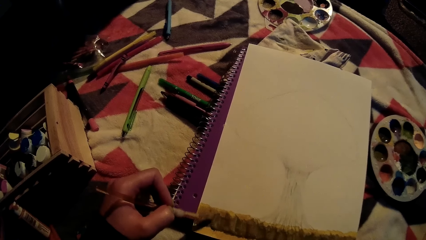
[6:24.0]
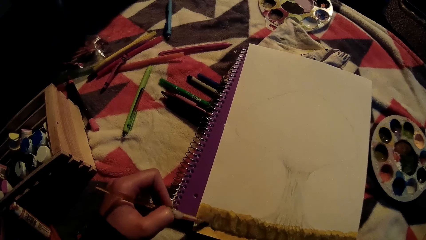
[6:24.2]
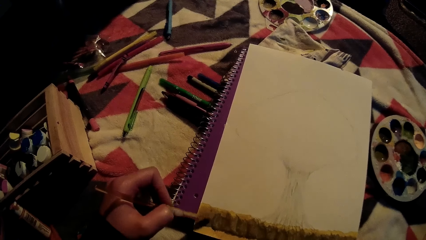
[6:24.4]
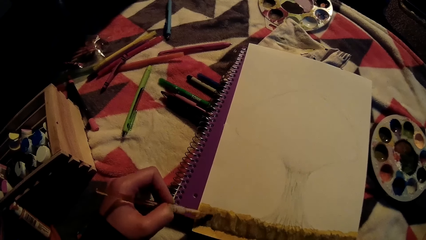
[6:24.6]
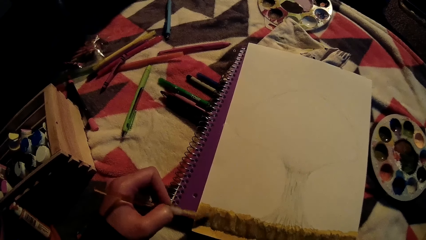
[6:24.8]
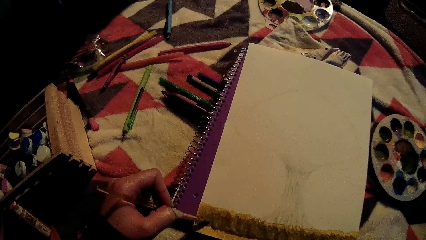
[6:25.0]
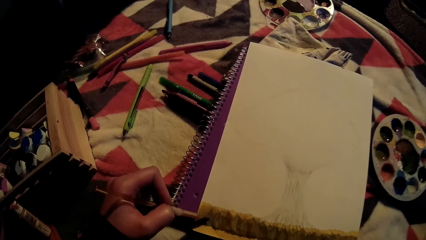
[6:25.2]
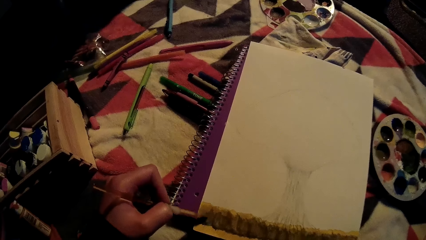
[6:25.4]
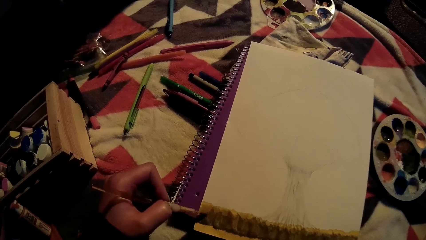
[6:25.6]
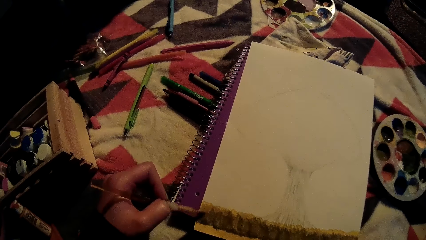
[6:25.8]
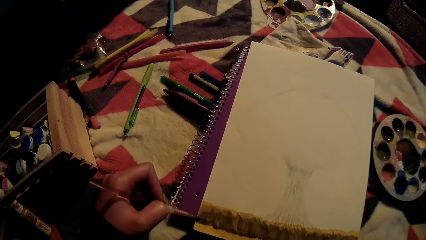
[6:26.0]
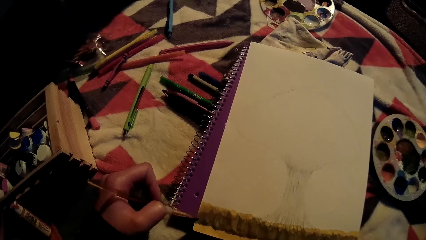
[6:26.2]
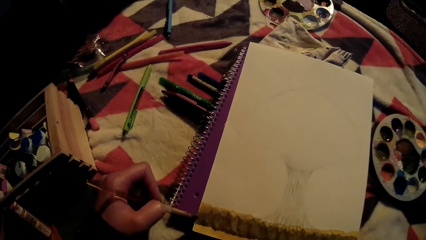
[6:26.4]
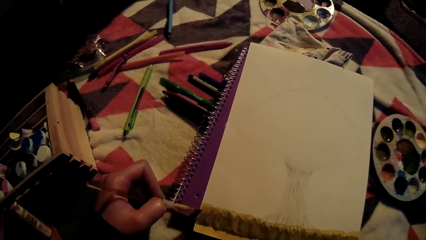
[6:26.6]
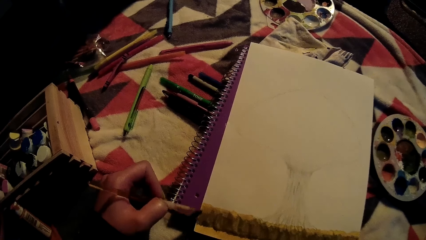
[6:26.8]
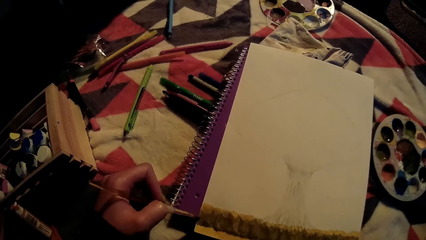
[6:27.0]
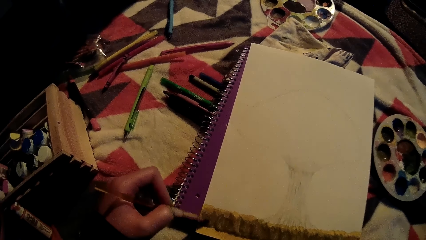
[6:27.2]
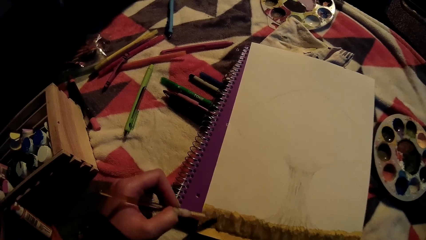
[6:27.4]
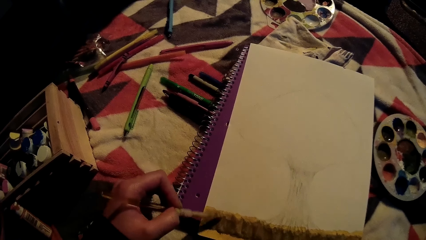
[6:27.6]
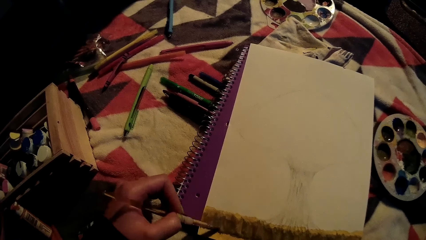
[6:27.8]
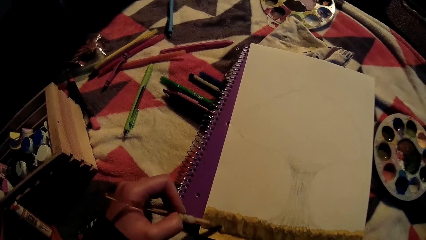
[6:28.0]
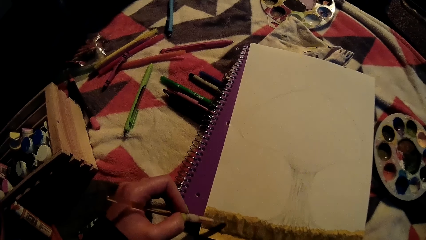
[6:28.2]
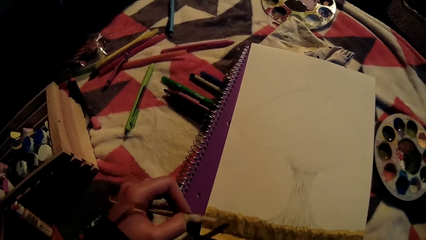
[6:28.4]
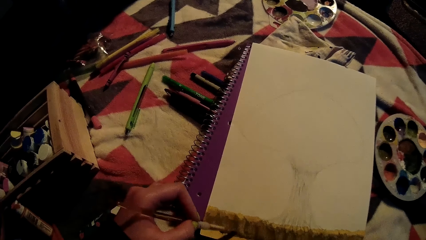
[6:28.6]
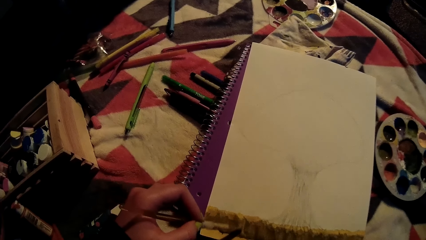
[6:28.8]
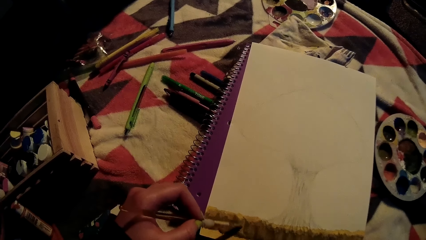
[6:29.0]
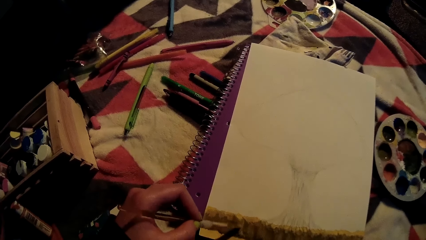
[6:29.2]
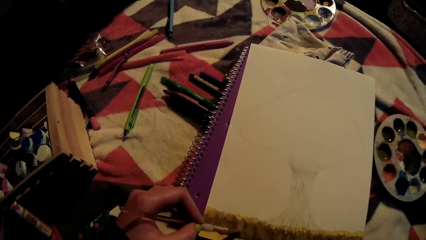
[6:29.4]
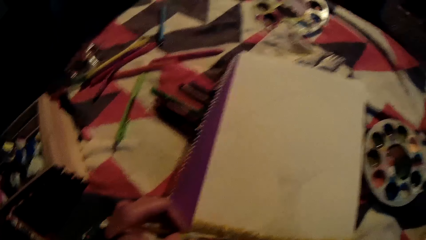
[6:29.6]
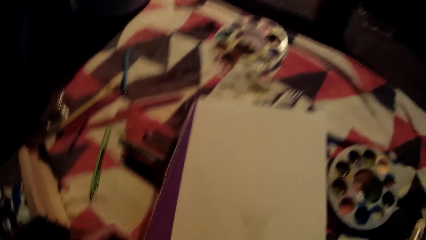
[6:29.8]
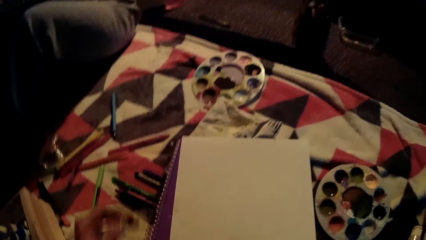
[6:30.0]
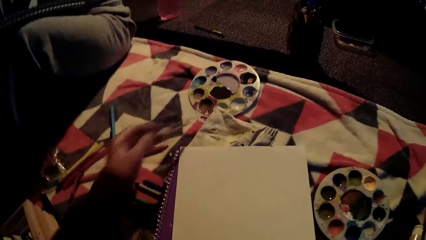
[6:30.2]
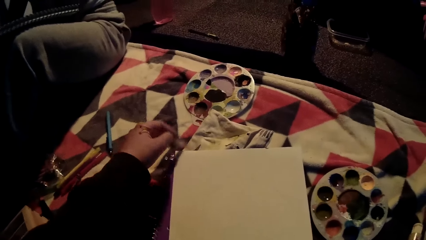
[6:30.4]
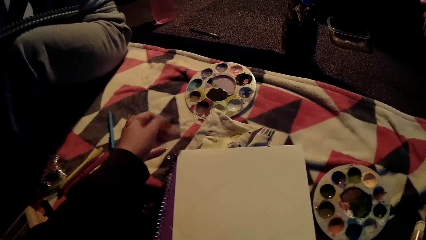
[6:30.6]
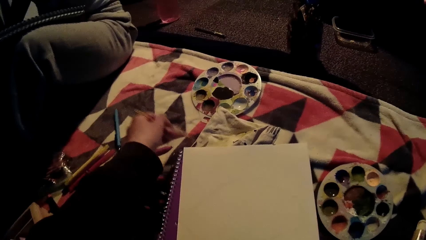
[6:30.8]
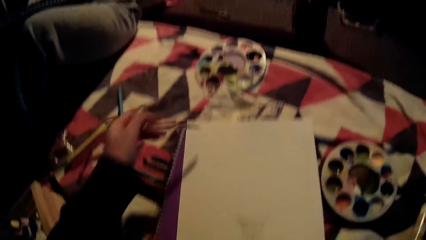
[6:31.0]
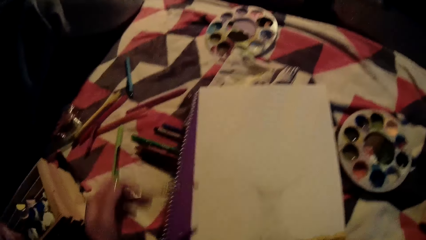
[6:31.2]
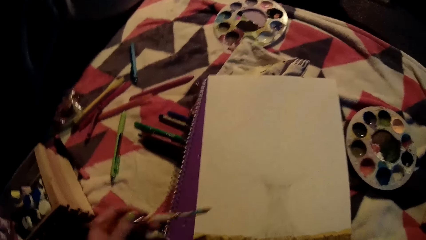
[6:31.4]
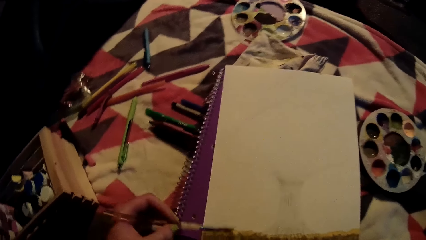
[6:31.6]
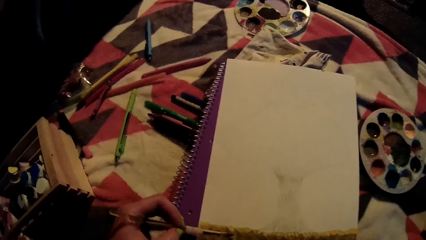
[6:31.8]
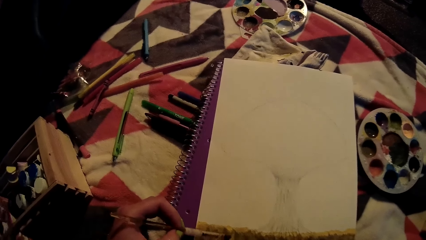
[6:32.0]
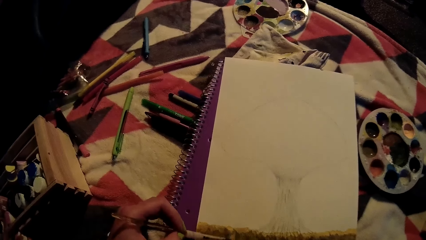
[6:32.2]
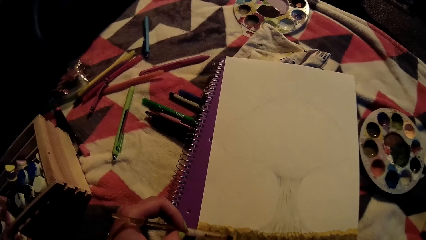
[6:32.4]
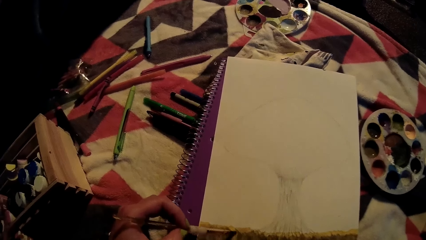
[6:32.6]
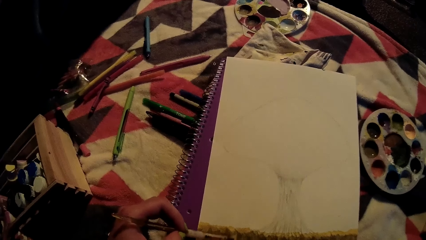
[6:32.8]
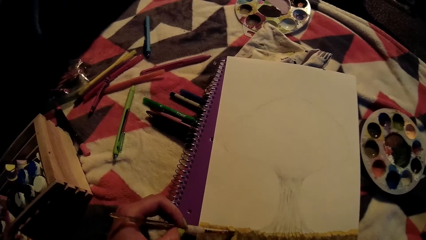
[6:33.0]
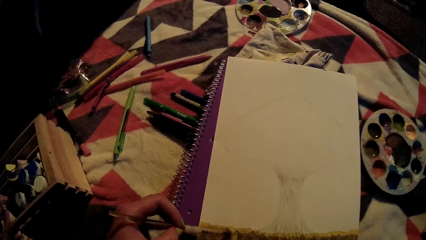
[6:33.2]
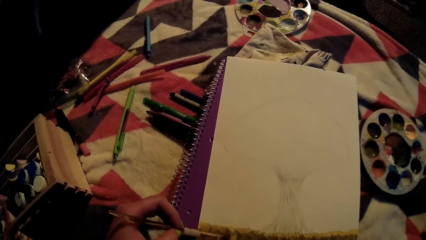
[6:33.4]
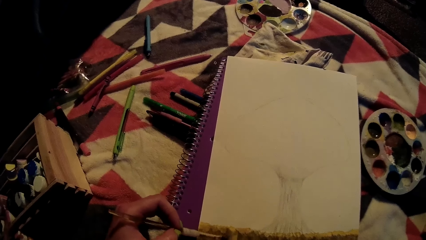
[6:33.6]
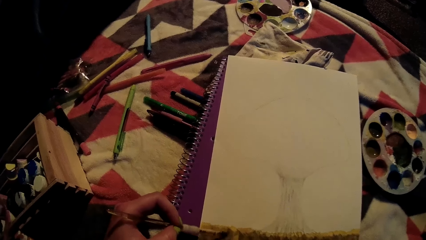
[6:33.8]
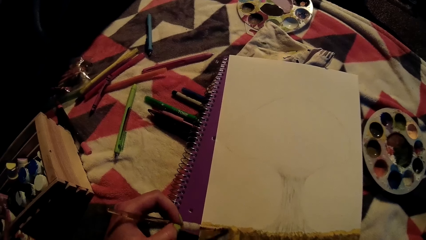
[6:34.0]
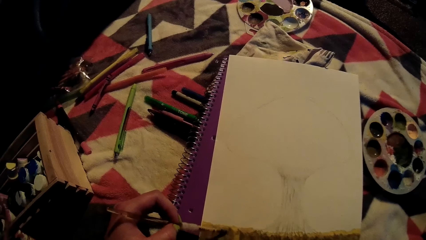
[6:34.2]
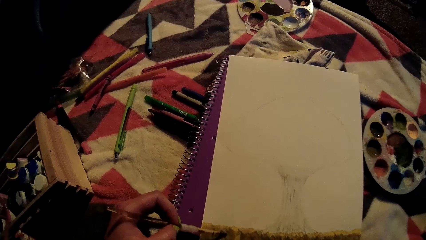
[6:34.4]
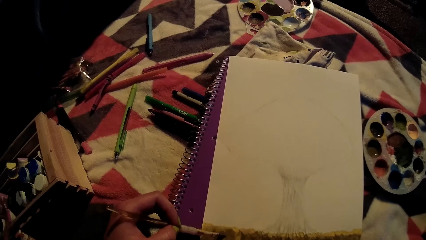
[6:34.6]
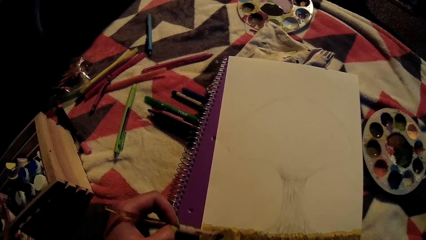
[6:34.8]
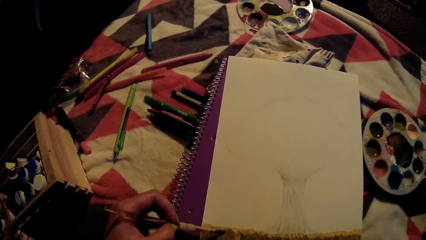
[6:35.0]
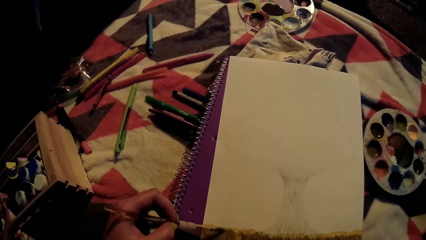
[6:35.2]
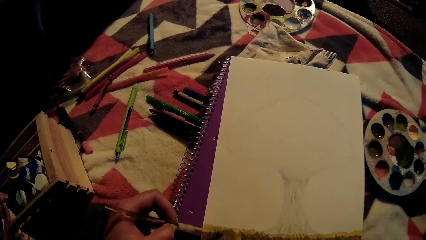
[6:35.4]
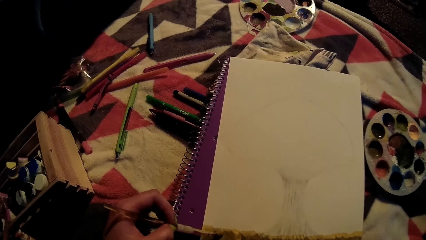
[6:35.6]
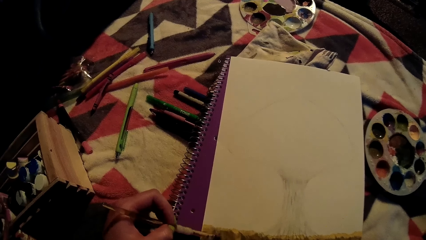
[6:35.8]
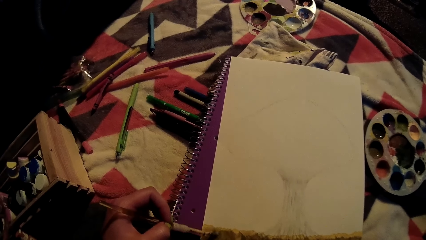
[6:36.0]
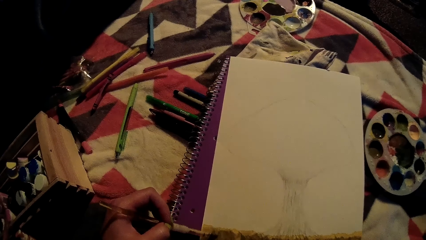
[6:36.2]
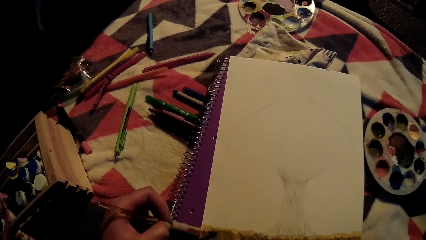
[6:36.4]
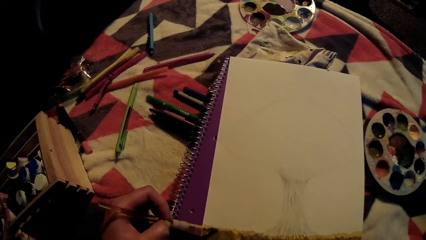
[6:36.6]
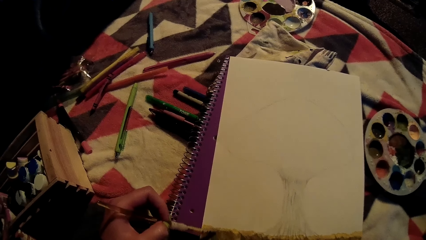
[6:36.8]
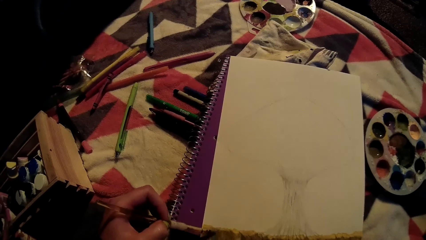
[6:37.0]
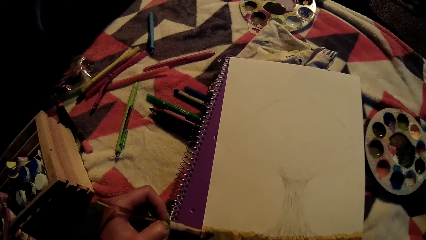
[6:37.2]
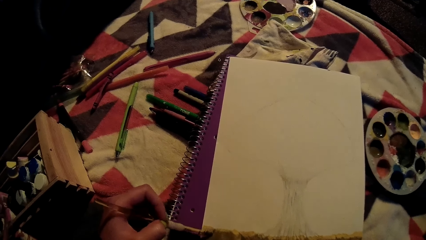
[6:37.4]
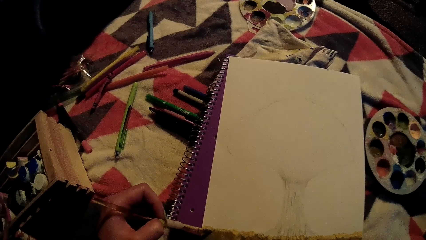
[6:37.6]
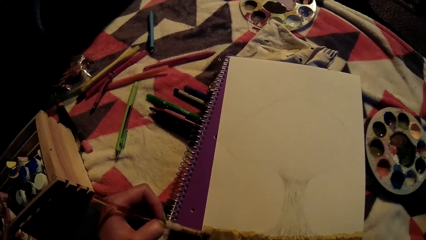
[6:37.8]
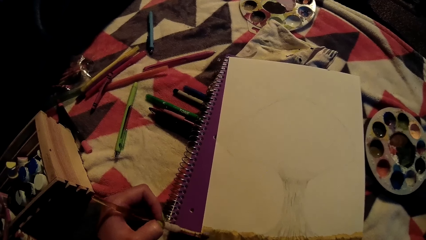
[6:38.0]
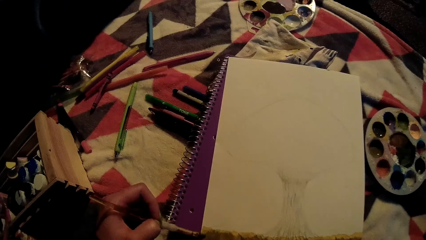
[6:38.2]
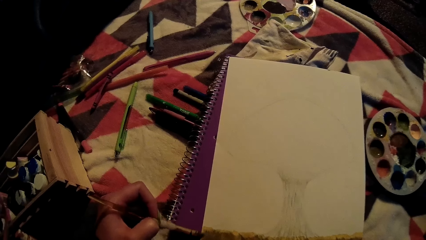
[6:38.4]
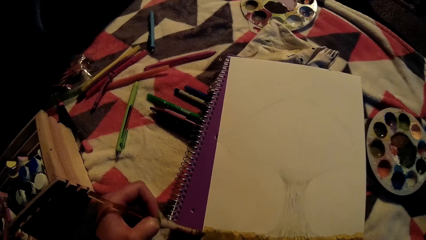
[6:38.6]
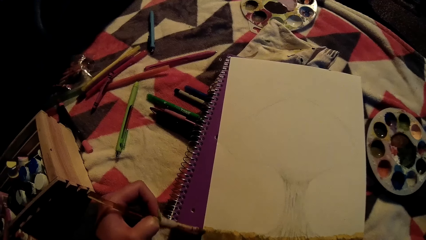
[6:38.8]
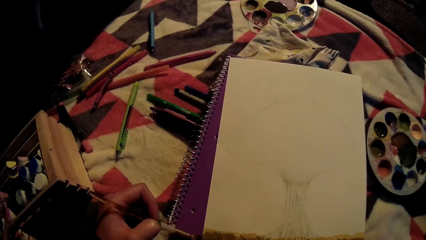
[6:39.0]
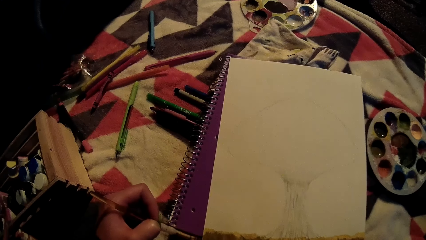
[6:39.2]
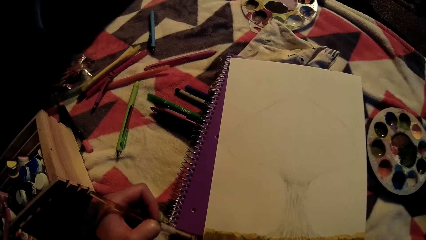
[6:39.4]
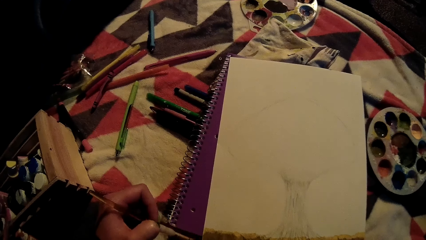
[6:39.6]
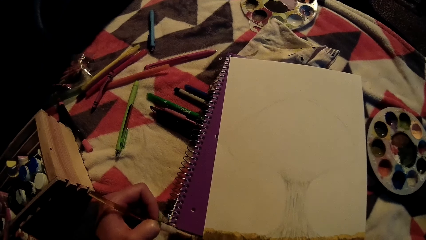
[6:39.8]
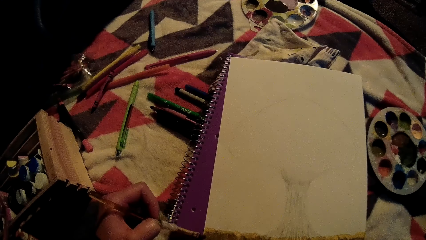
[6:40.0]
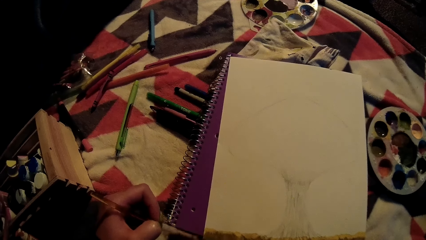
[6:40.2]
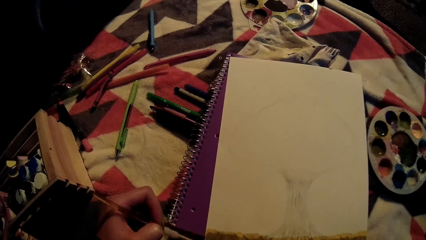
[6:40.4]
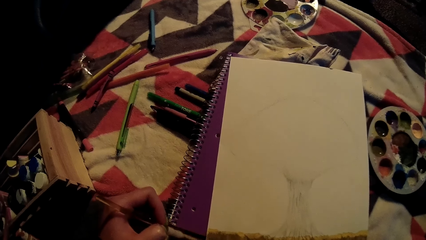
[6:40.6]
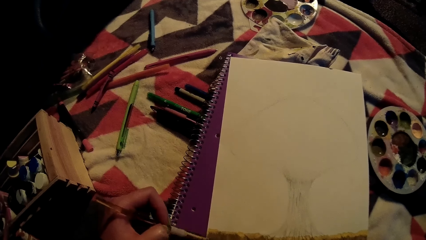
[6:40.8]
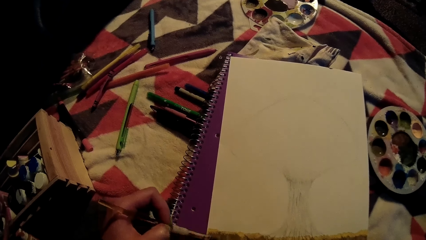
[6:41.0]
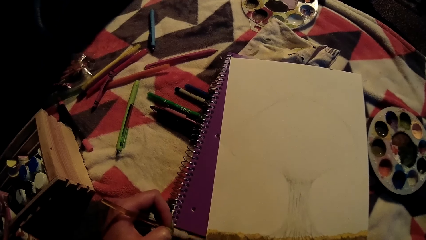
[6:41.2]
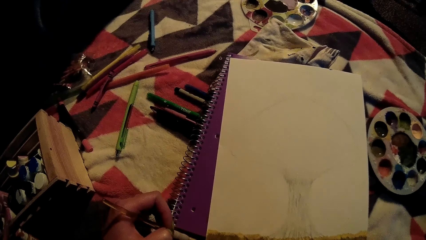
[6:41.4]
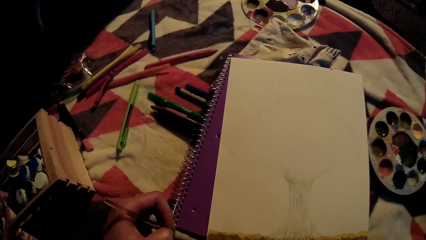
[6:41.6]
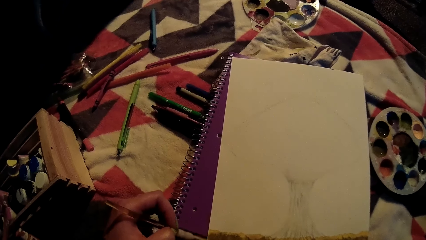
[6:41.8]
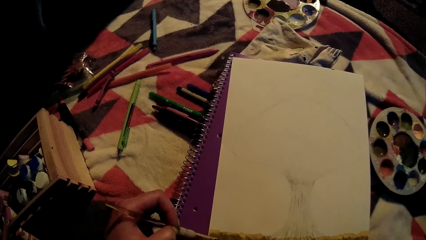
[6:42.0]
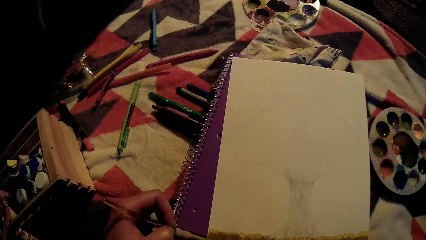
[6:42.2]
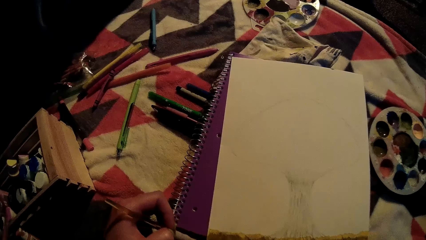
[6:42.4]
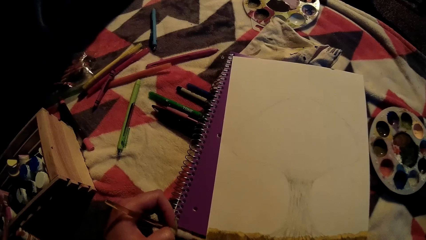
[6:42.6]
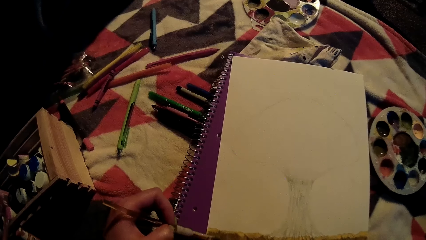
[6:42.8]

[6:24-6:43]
The camera wearer cleans the brush on a white sheet. They paint on the drawing book with the brush.
